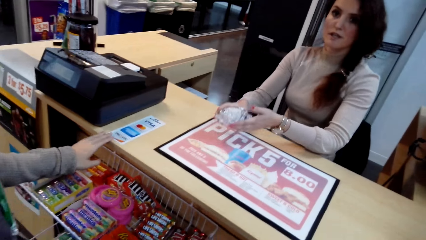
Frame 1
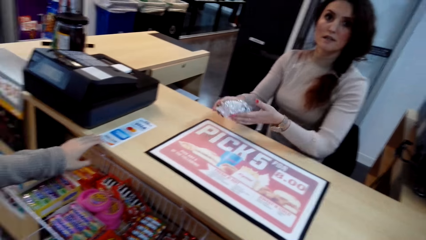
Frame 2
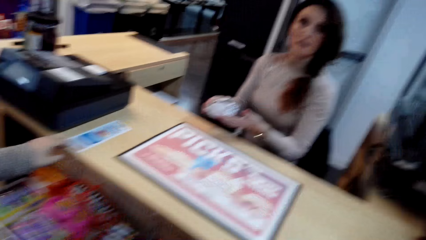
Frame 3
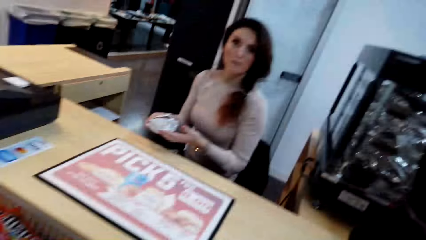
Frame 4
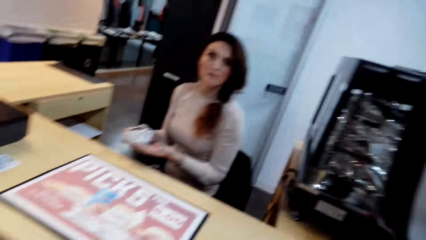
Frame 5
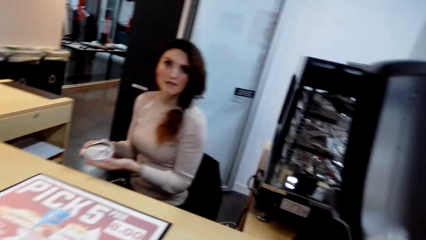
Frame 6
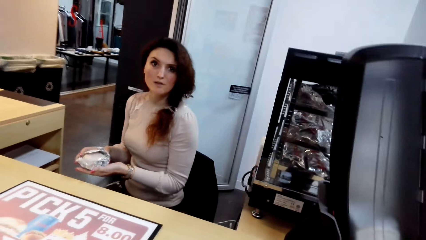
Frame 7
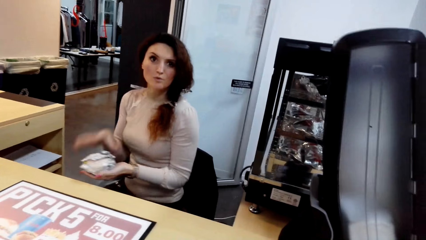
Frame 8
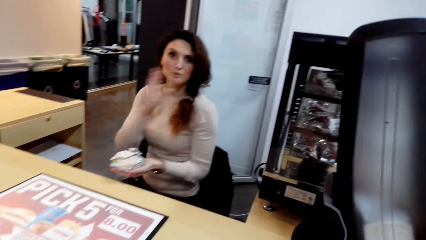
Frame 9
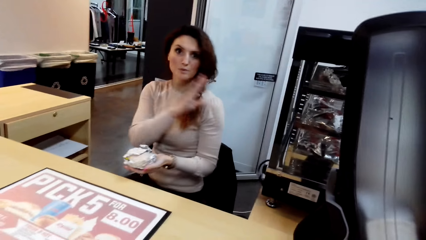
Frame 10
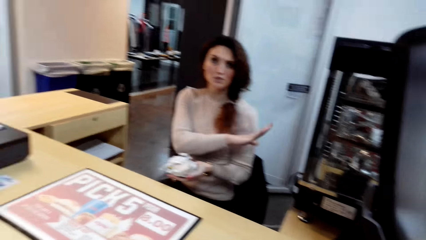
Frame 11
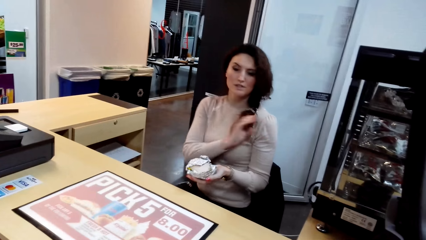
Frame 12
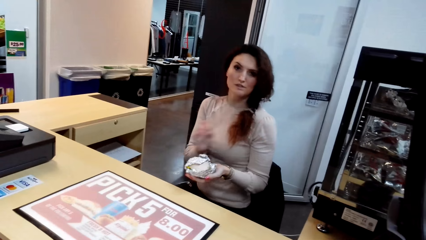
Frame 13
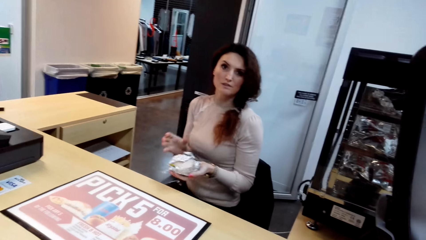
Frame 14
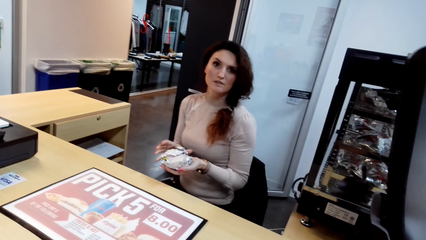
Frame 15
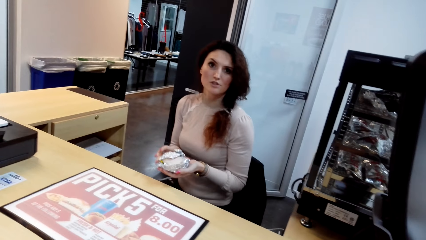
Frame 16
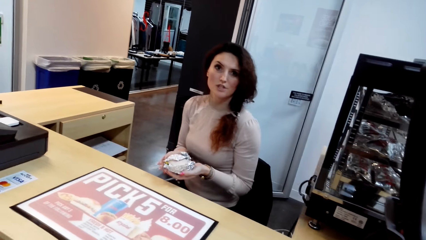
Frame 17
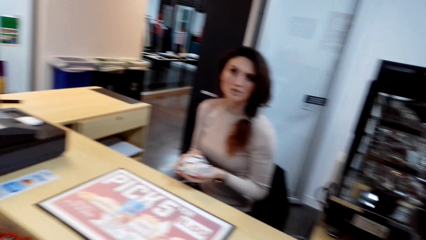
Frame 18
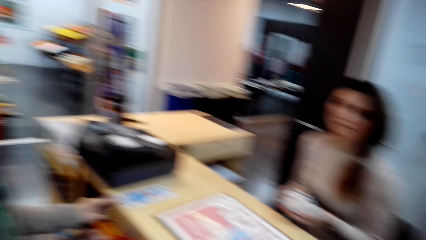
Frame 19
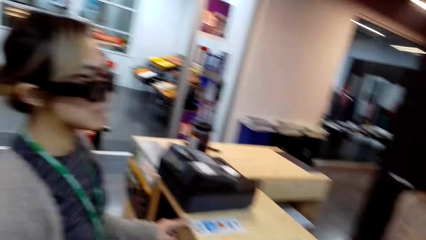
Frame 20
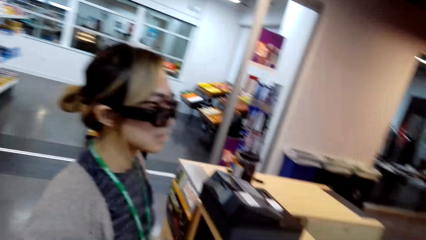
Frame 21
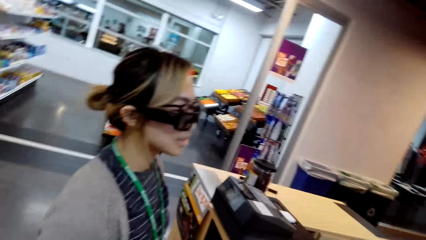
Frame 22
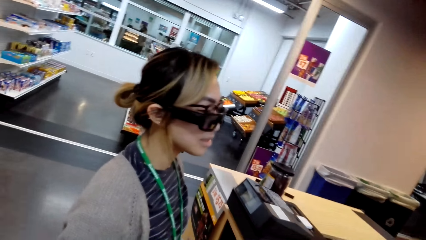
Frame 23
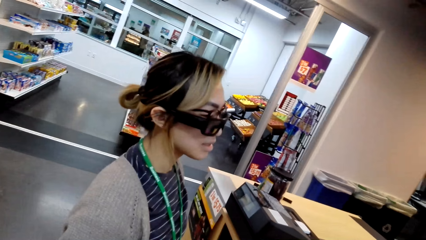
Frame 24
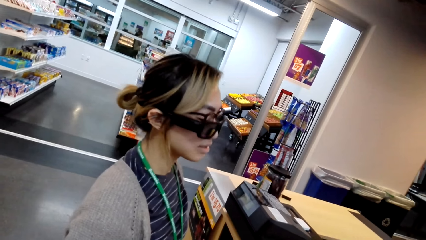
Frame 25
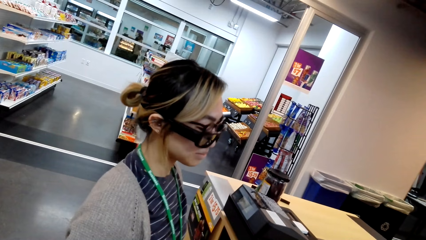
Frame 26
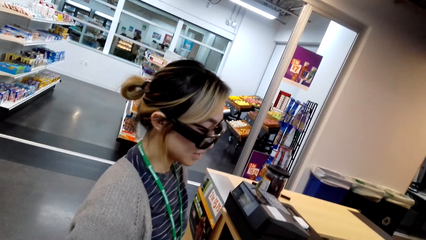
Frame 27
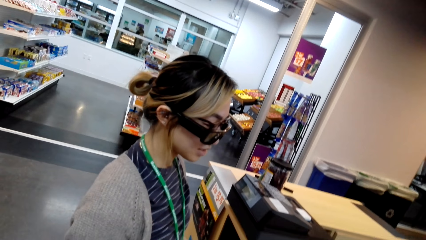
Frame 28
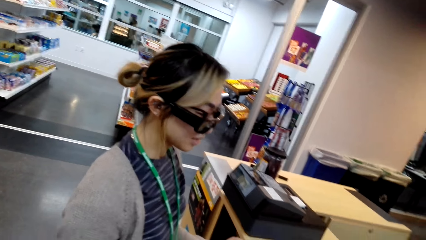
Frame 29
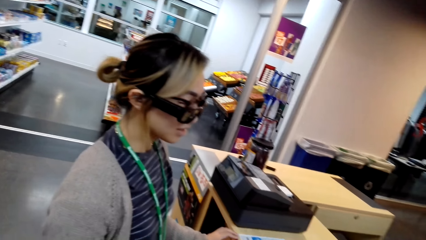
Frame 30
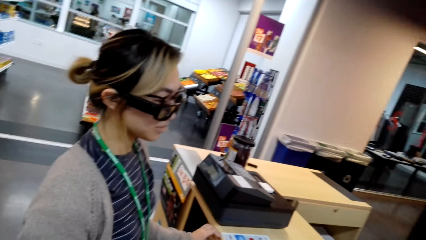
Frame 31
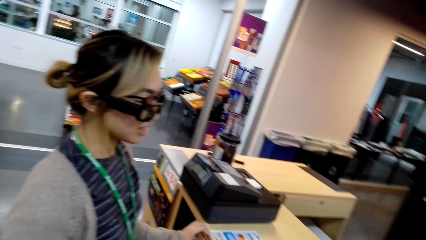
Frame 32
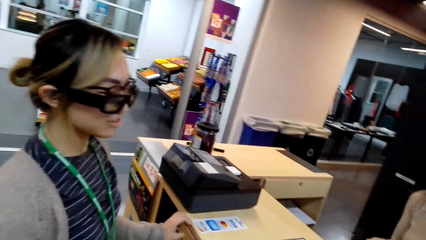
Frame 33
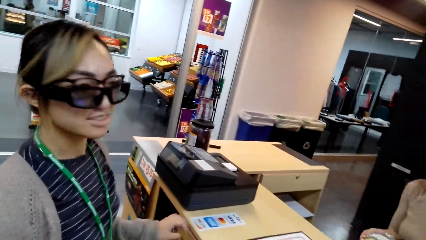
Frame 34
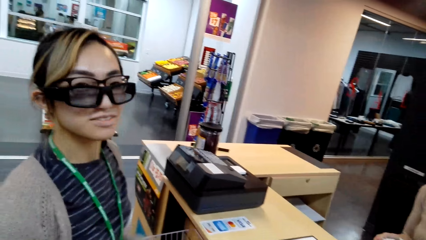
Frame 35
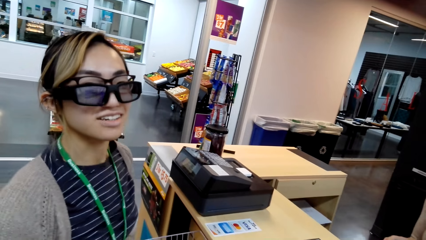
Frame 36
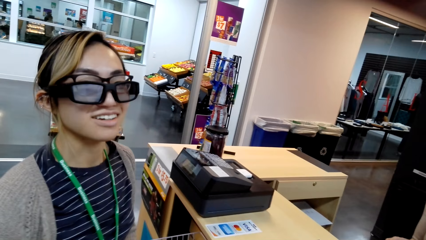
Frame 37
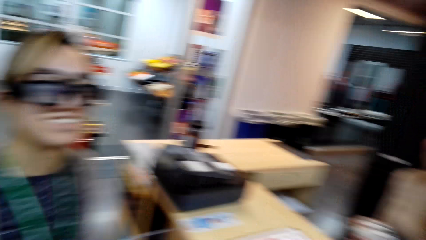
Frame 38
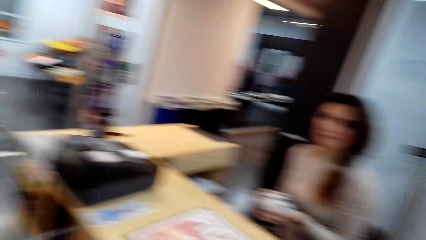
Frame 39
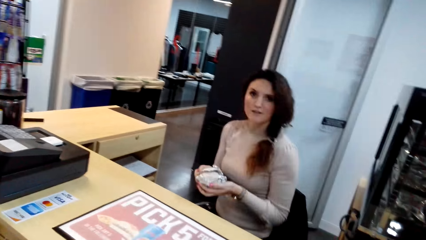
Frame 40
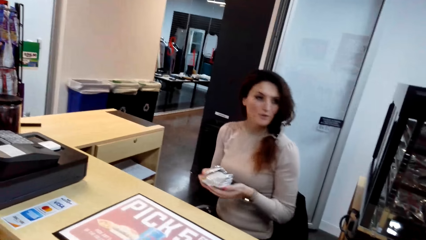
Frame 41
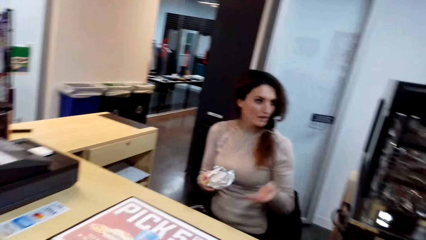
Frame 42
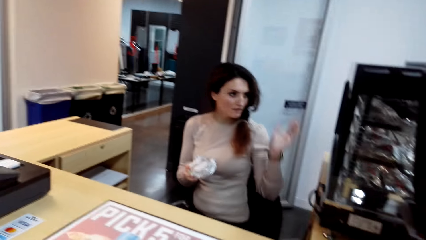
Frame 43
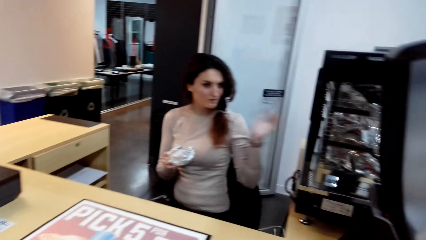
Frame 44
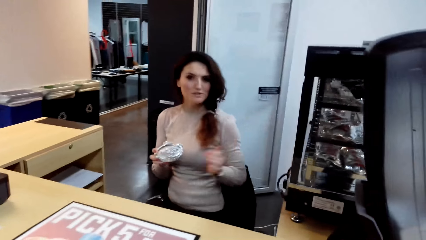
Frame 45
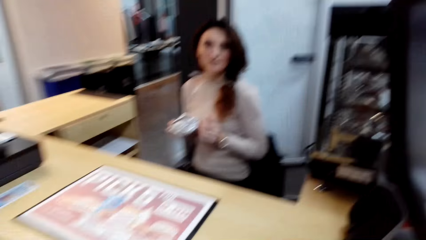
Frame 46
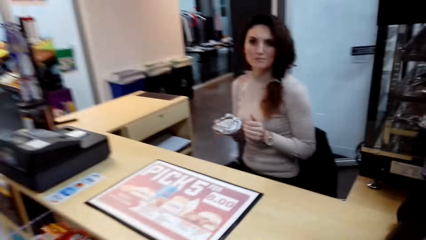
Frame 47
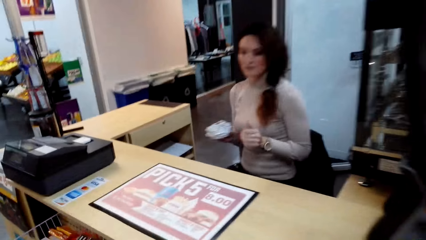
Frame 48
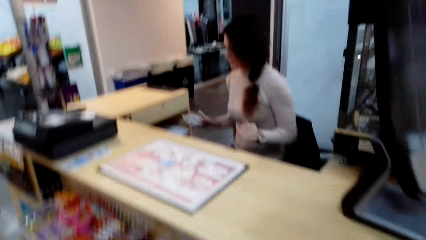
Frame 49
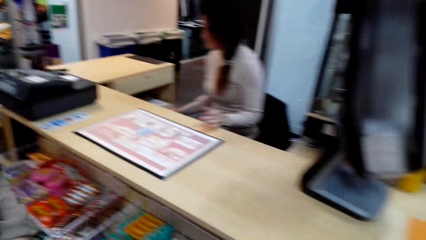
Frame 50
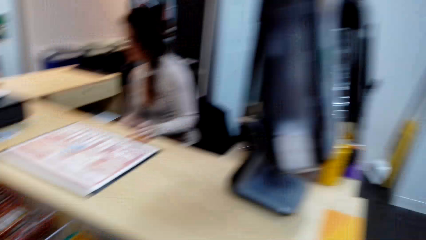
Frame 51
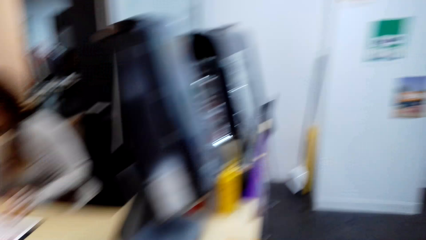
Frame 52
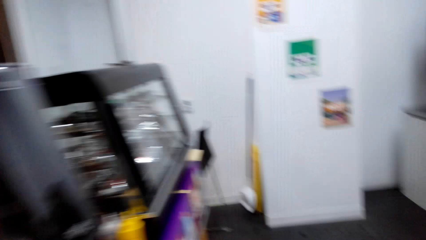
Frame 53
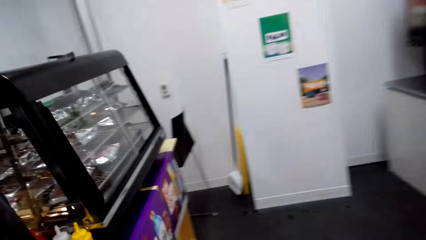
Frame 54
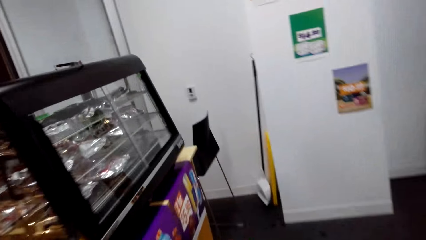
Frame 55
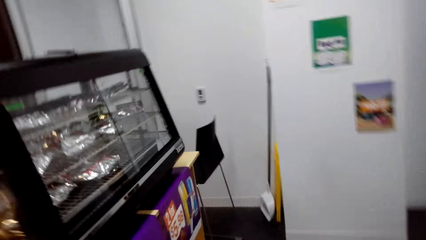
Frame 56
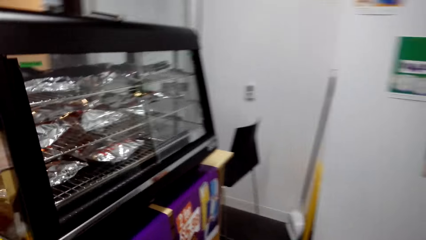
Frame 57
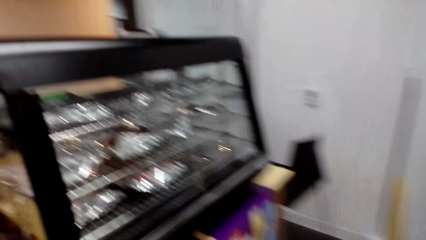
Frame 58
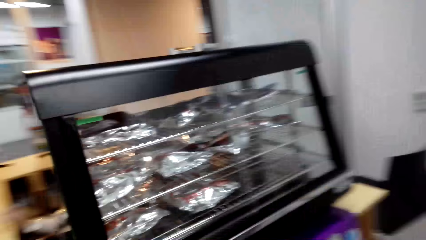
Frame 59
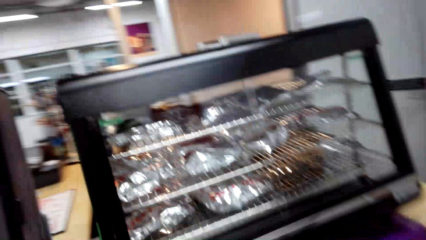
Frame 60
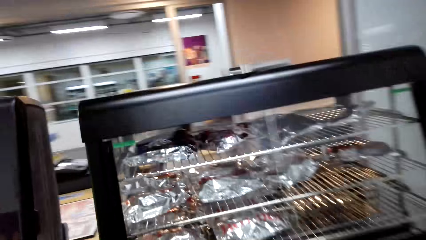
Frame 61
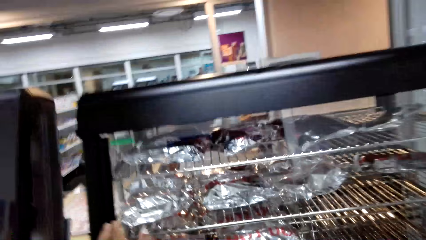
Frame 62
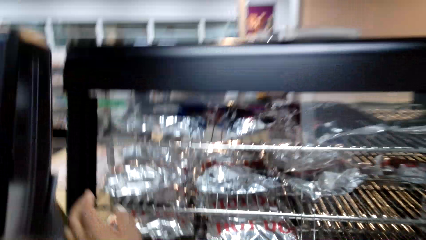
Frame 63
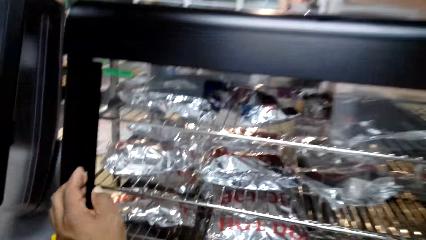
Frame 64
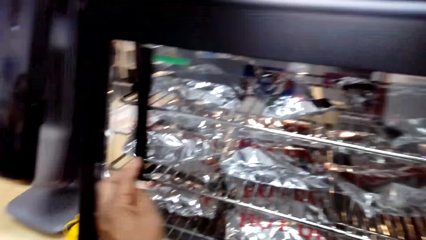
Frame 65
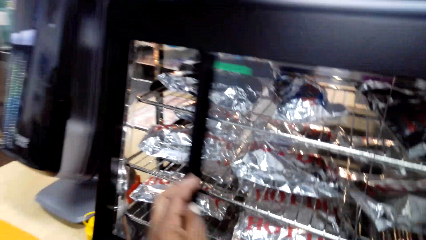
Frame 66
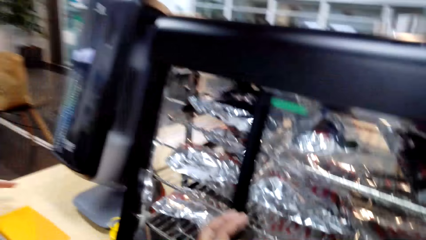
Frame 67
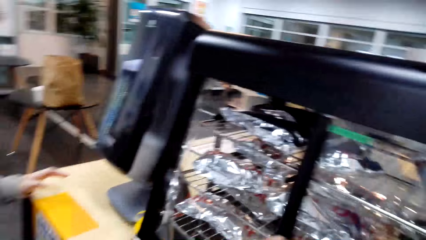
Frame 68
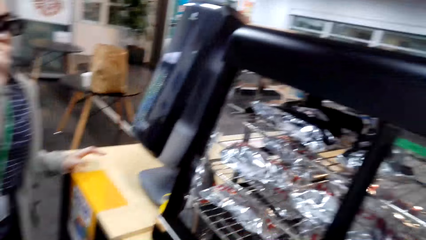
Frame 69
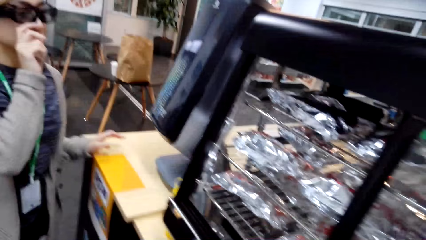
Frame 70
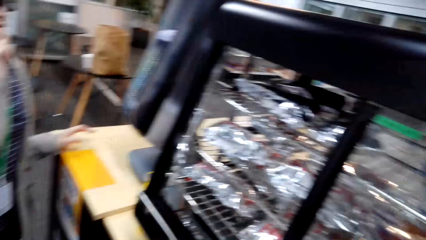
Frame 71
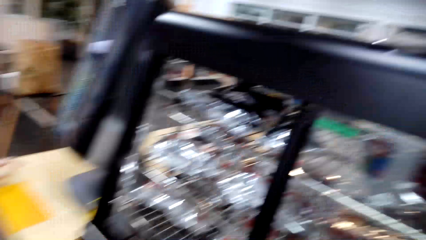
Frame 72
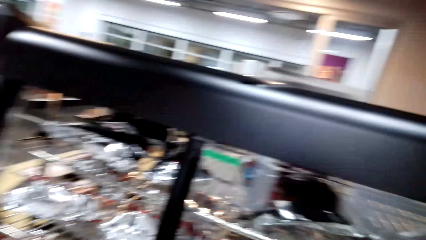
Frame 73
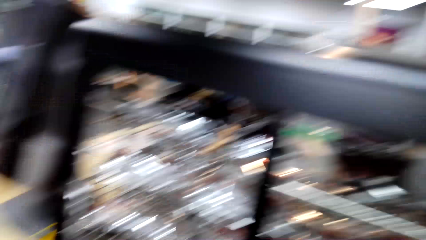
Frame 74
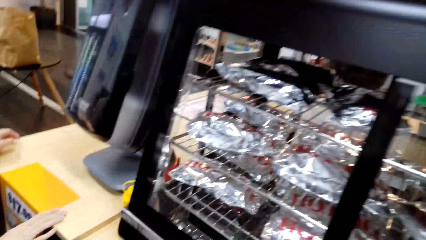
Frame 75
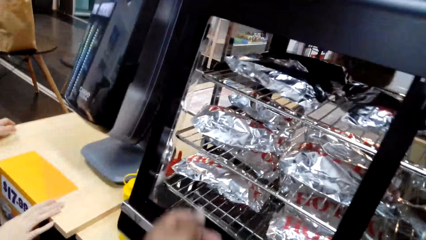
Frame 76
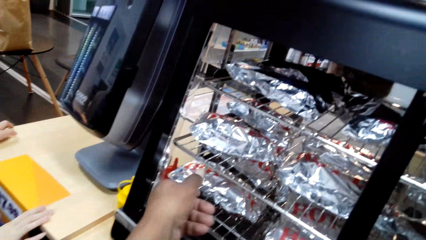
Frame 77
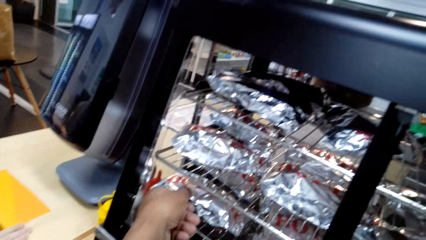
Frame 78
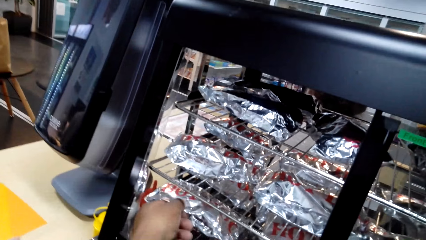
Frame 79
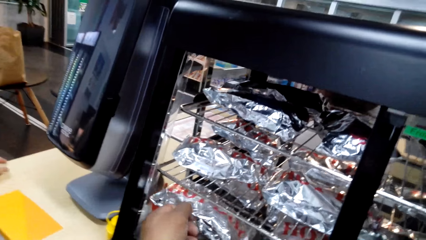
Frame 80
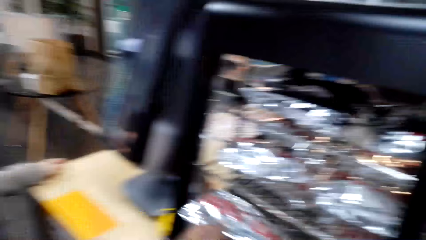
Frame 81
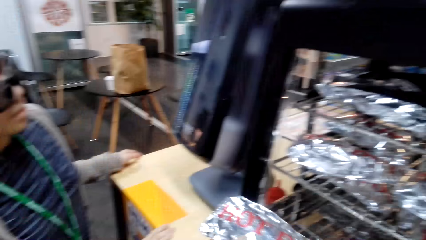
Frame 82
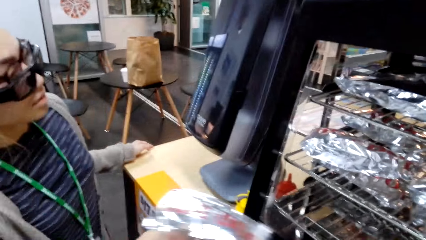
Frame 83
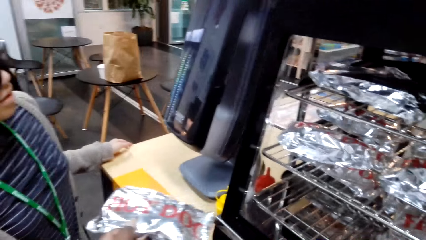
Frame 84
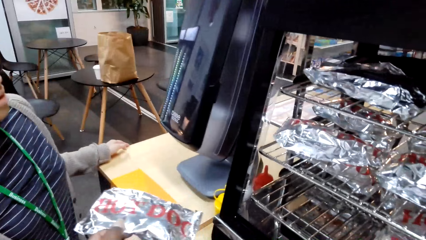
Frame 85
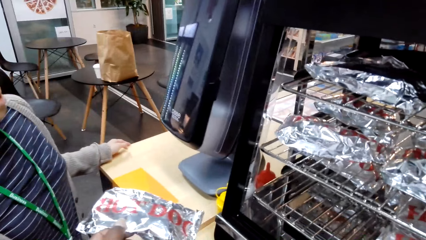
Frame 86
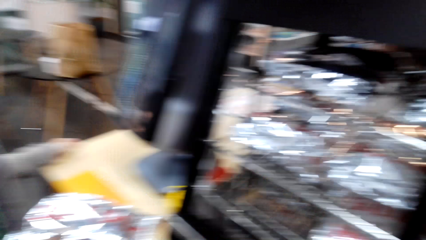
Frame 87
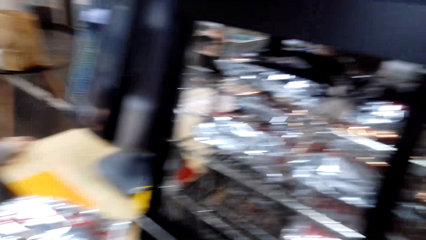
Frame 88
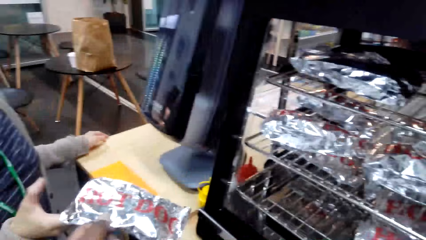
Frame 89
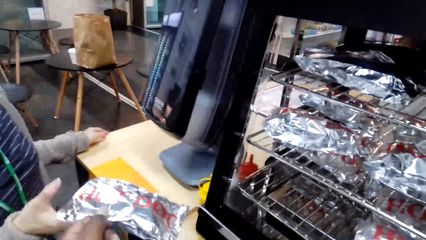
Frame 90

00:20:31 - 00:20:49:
A lady puts the wrap food on the table. Another lady takes the wrap food from the table. She puts the object aside. She moves her hands. She demonstrates with the hand. The first lady converses with the other lady. The camera wearer walks around. The other lady demonstrates with the hand. The camera wearer walks around. They open the display. They pull the glass. They take the food from the display.
